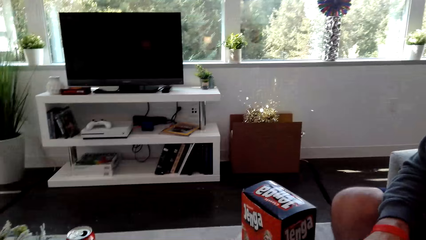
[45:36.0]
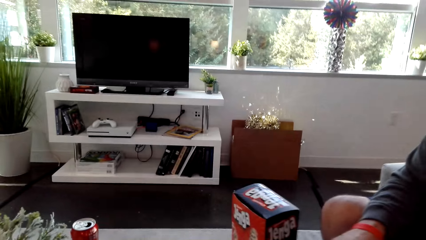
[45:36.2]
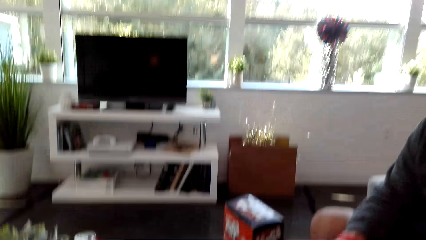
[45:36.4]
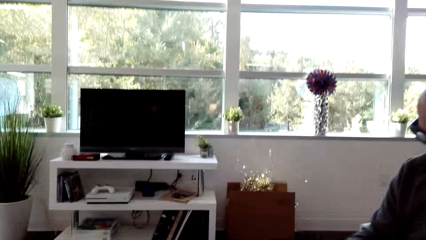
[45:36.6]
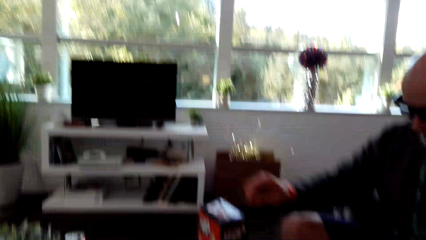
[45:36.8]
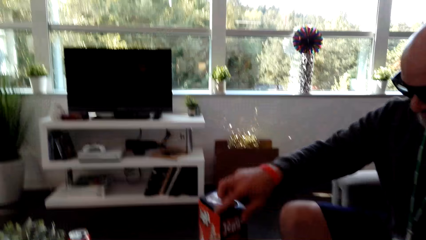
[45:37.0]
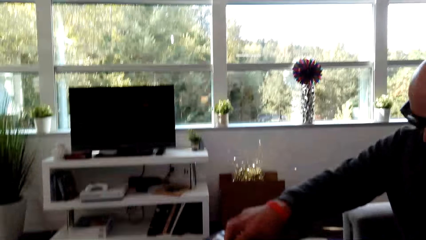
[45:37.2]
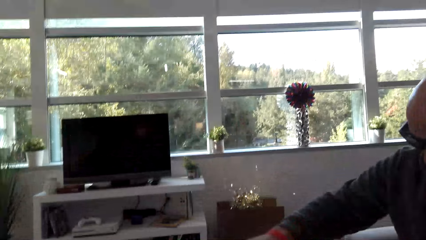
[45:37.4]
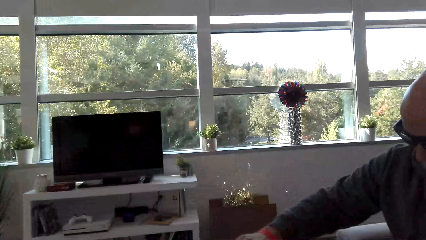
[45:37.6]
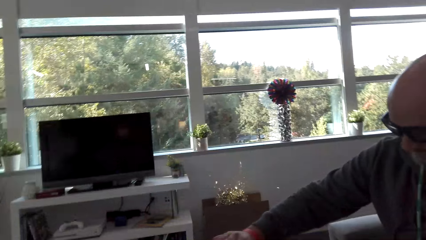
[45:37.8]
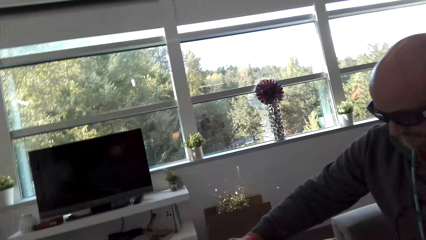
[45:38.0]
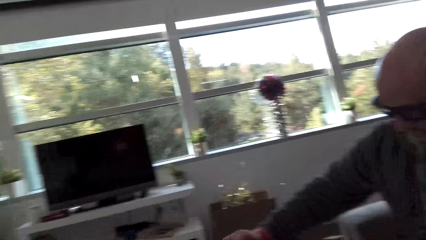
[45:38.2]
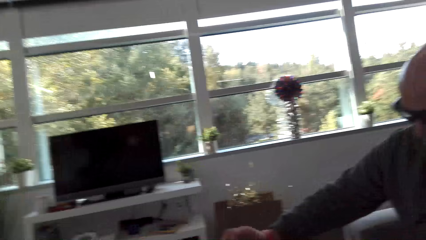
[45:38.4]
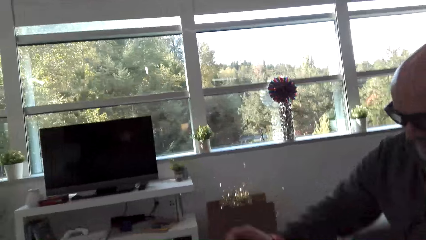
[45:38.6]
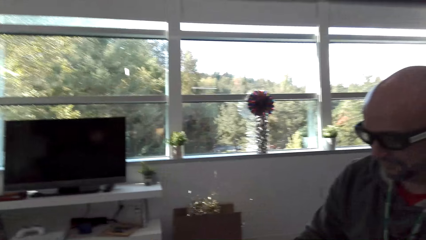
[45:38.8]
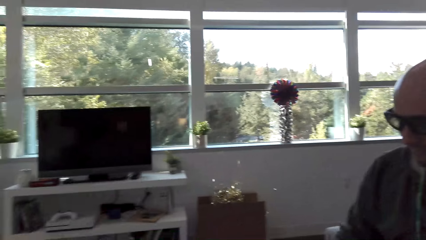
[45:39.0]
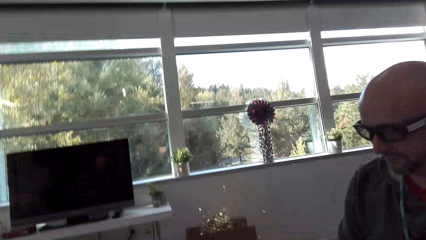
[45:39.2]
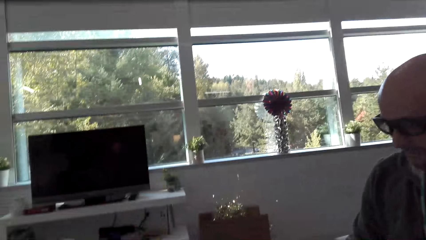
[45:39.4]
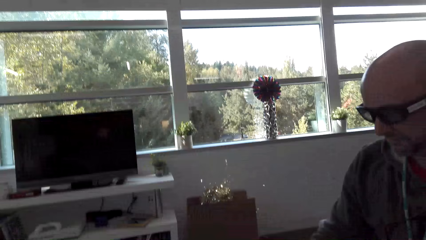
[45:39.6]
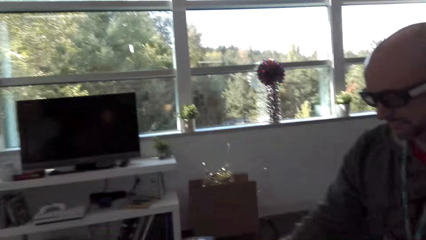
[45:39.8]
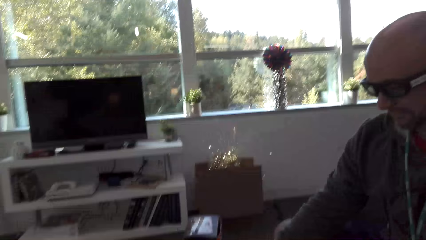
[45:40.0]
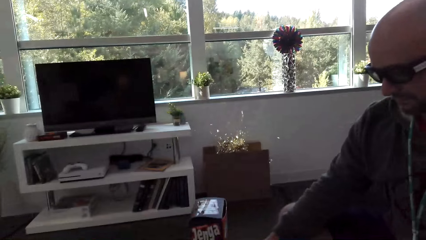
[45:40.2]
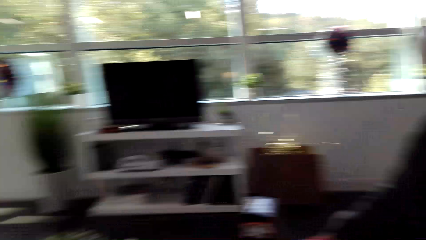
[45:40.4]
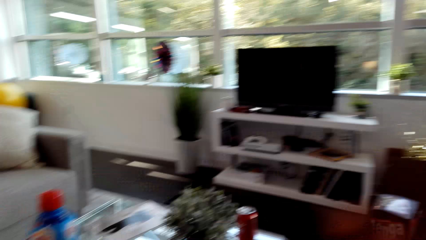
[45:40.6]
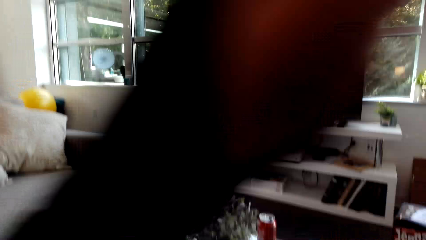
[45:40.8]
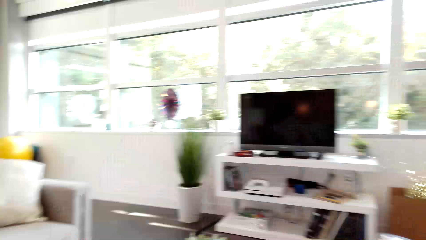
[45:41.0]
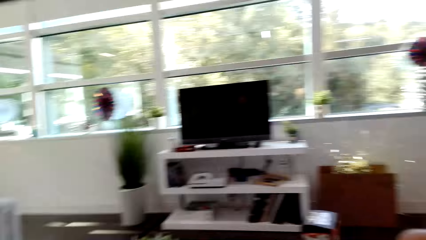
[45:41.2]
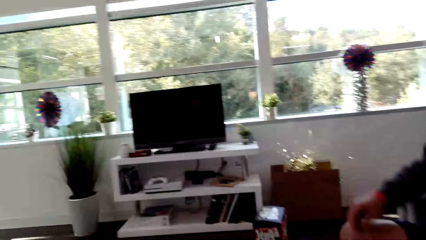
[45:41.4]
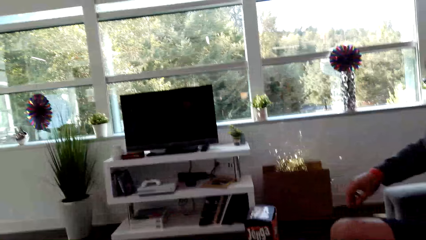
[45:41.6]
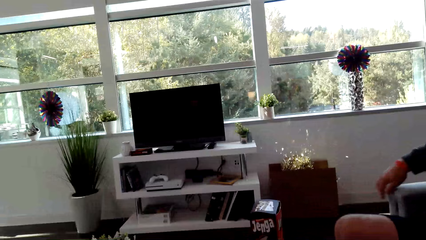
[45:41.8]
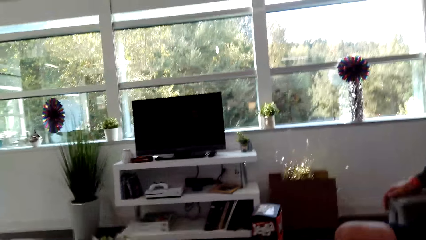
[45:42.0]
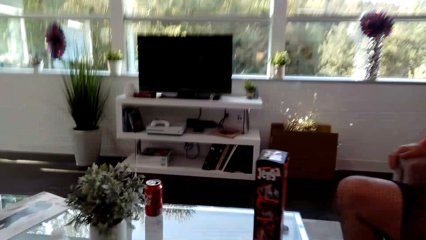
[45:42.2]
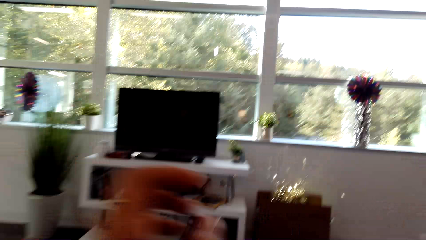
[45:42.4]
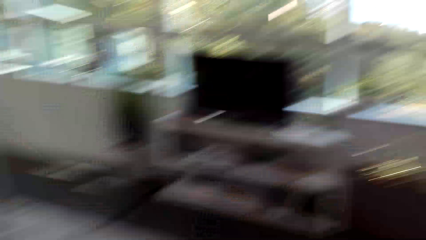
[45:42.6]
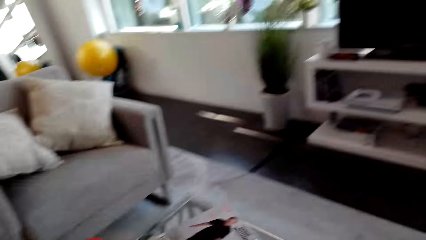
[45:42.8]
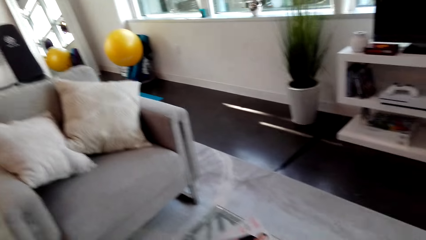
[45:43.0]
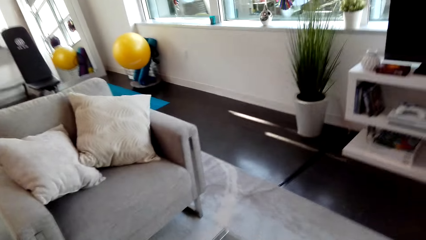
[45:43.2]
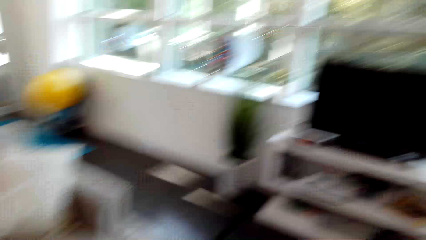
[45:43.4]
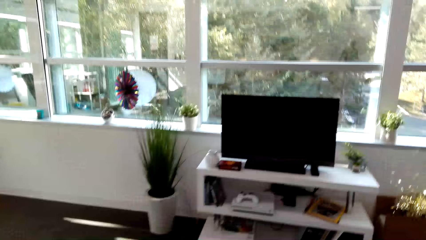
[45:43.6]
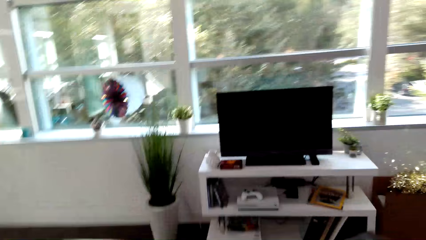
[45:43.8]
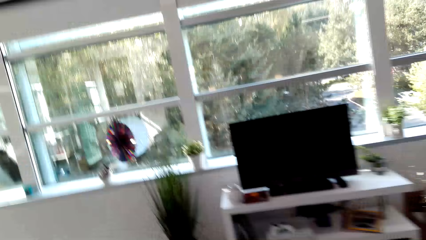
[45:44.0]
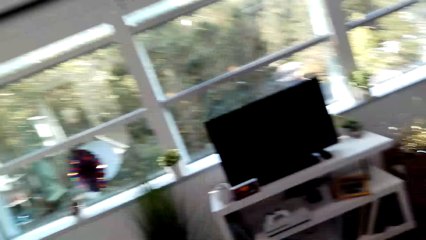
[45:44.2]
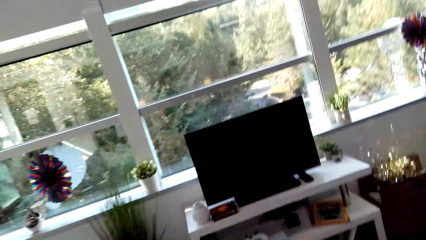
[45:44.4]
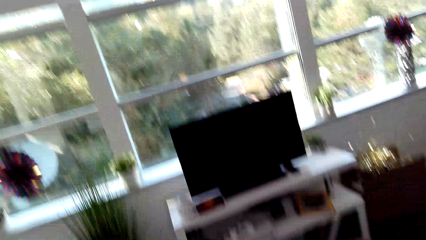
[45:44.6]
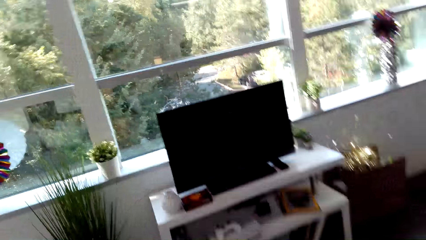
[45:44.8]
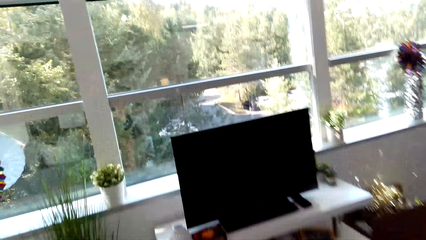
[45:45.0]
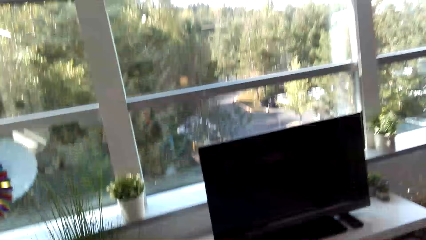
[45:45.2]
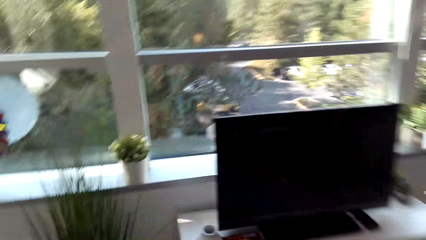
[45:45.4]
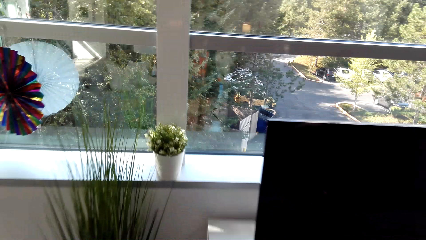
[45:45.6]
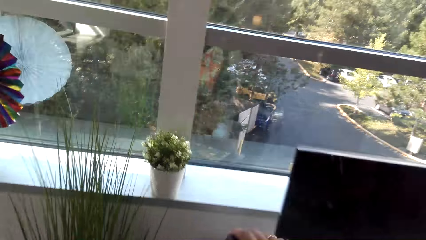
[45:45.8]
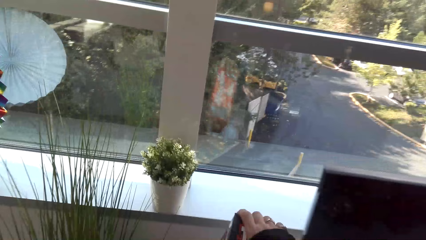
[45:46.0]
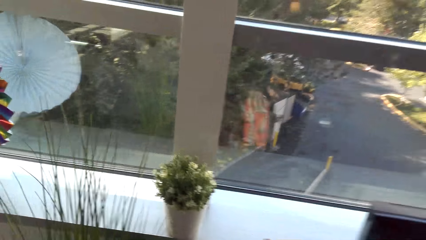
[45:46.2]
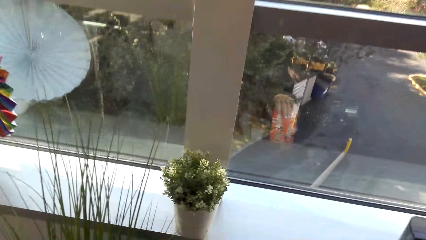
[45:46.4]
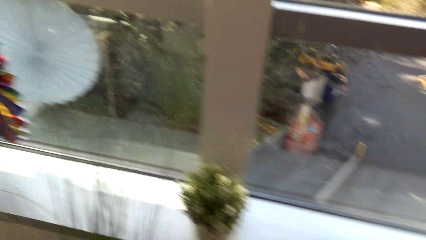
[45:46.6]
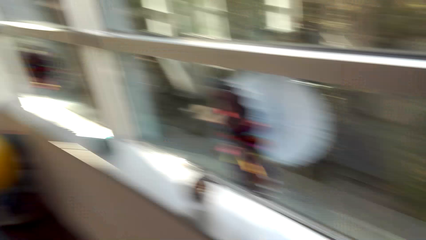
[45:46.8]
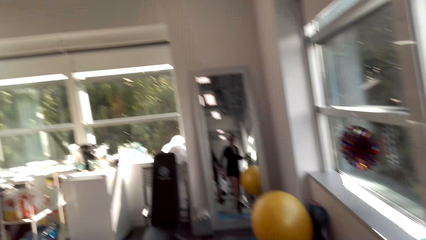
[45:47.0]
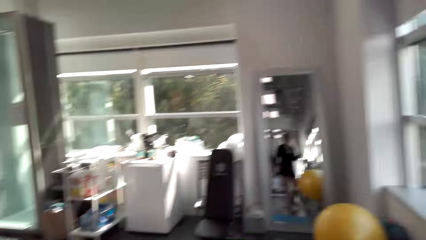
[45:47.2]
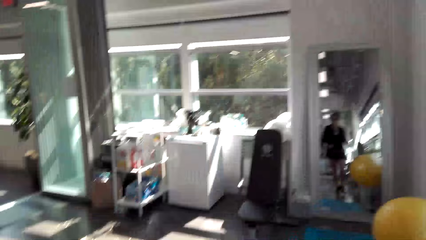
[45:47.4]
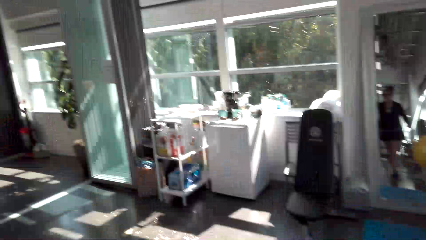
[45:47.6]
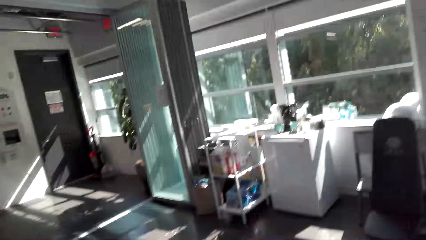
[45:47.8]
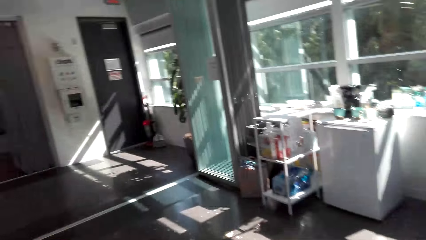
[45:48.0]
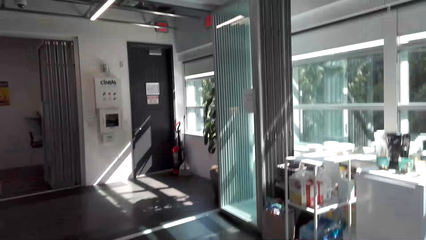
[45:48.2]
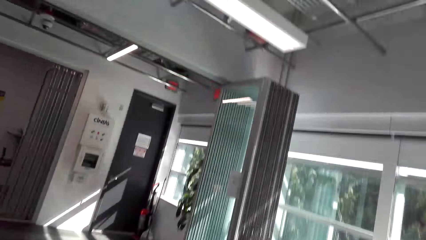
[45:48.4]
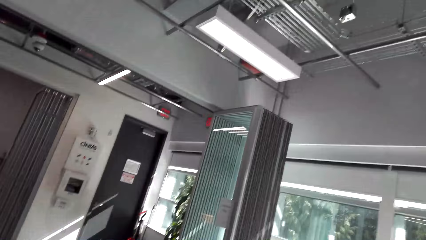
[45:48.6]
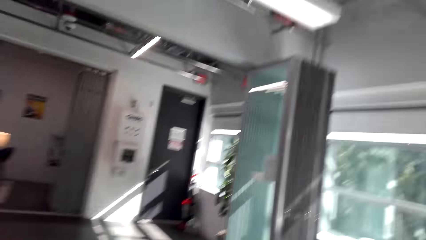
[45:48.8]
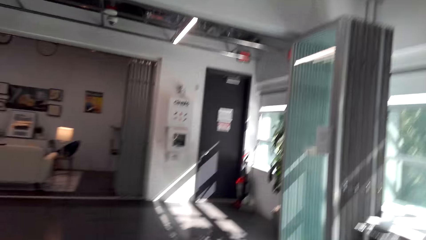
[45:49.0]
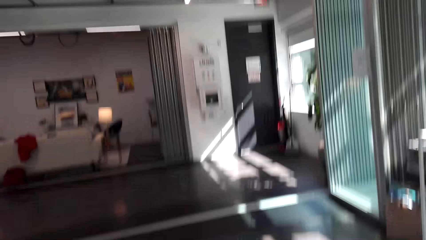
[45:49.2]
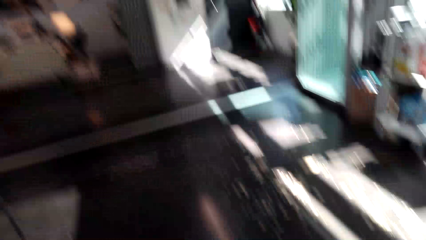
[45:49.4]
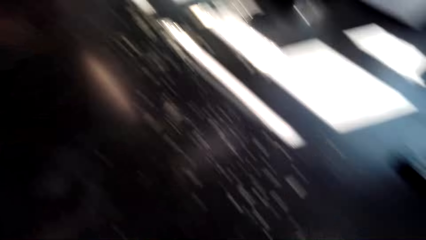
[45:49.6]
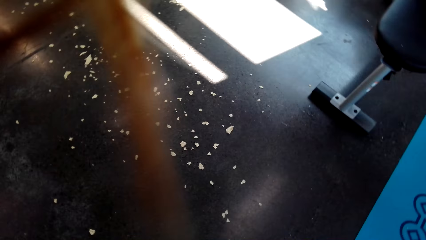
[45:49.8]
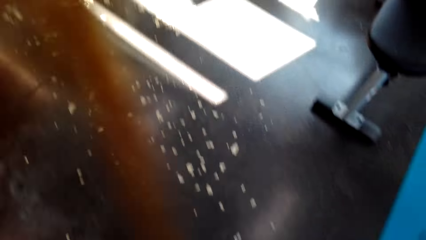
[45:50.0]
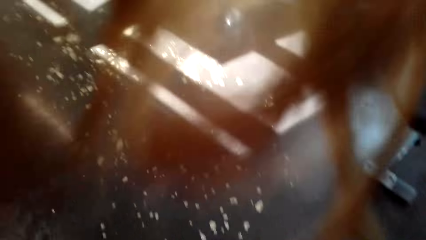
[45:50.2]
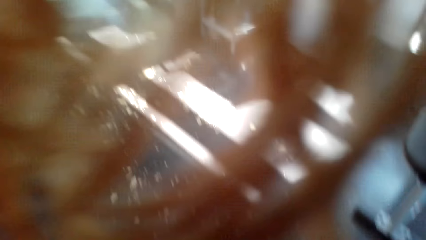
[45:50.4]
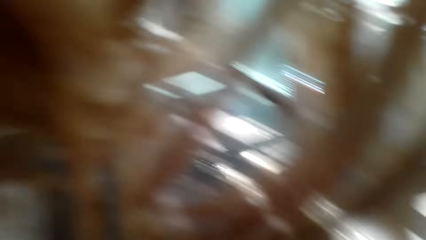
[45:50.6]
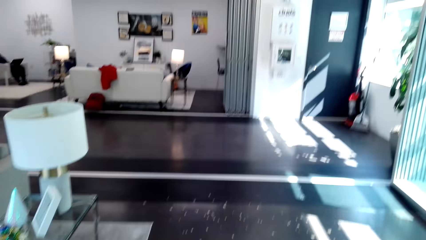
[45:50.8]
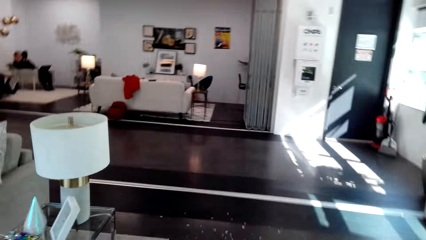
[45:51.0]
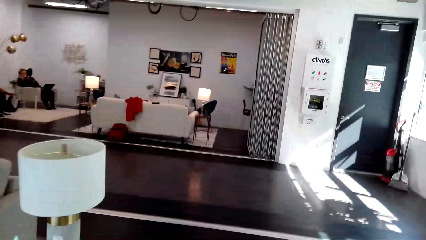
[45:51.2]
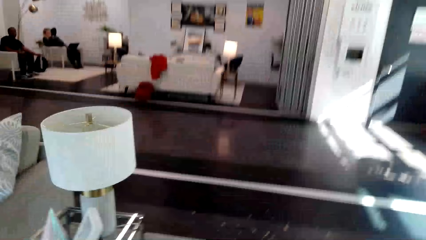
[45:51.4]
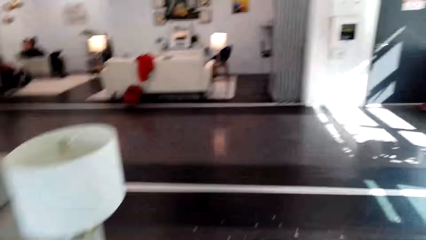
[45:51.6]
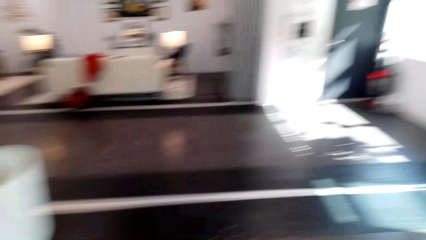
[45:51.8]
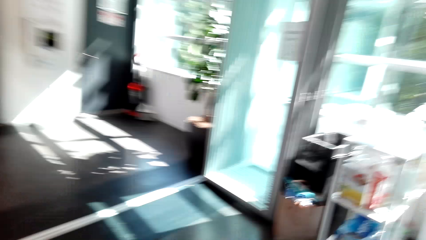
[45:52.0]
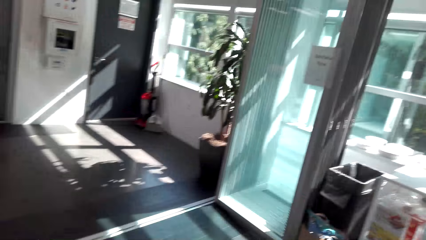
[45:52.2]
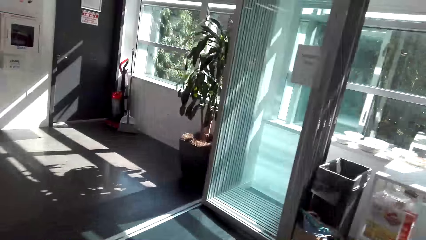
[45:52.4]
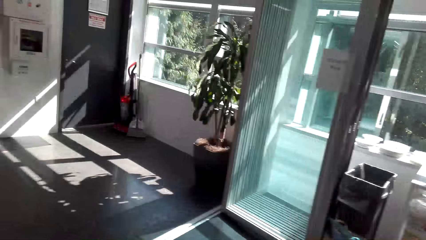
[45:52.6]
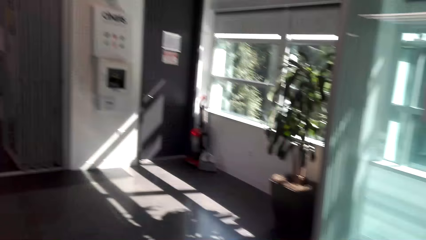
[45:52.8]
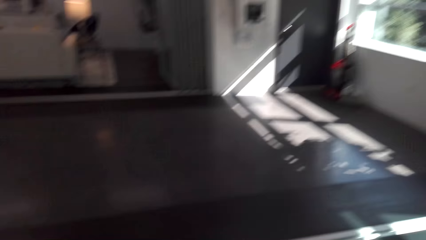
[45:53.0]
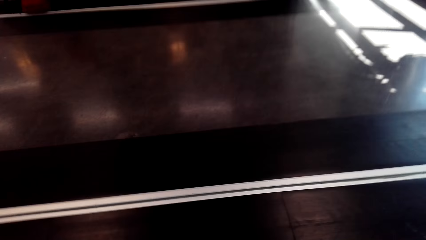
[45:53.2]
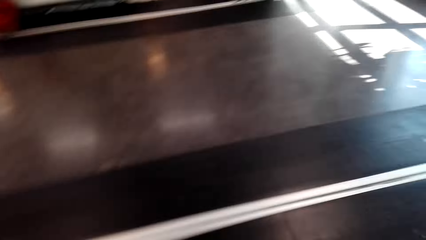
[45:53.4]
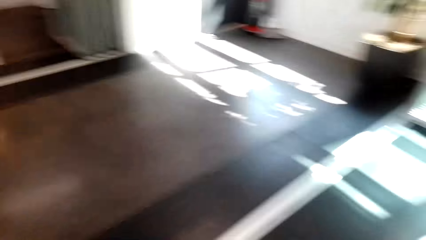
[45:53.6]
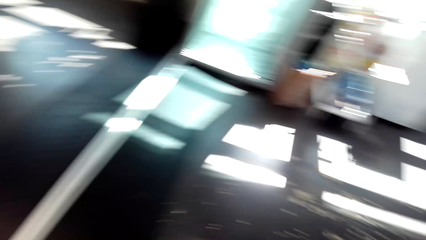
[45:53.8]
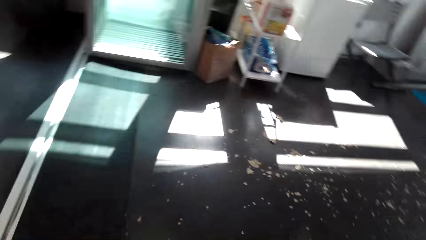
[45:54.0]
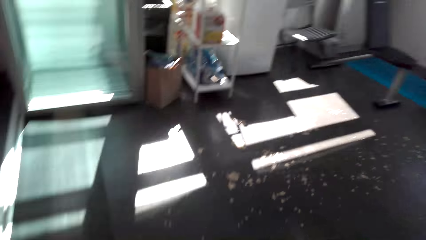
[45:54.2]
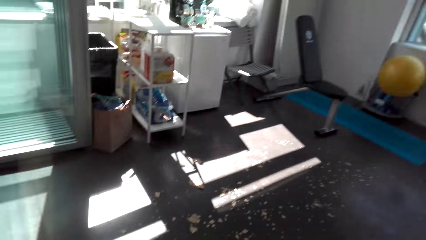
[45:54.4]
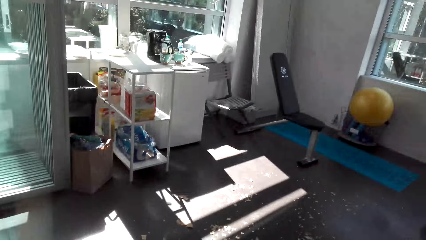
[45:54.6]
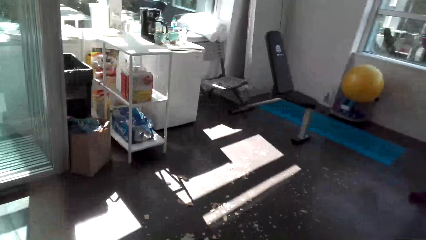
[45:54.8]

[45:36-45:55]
The camera wearer looks around. The man touches the carton box. The camera wearer looks around and dialogs with the man. They dialog with the man and walk in the house.
